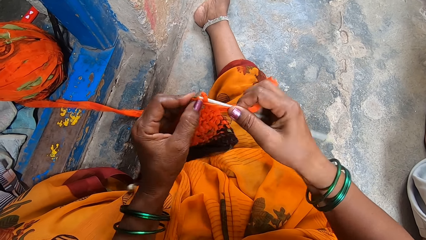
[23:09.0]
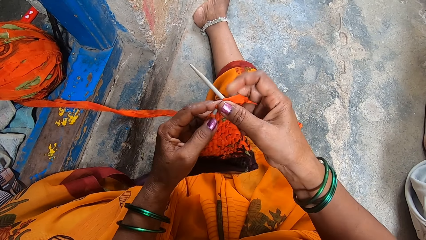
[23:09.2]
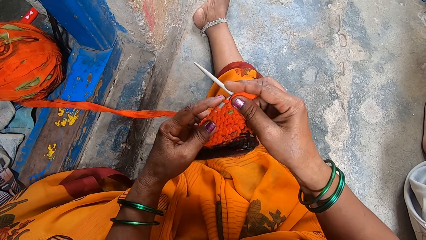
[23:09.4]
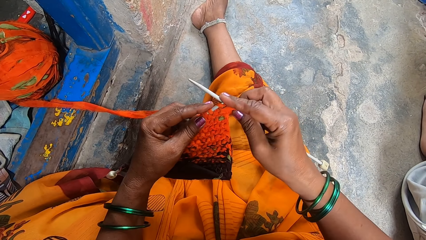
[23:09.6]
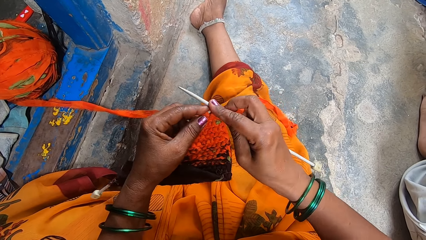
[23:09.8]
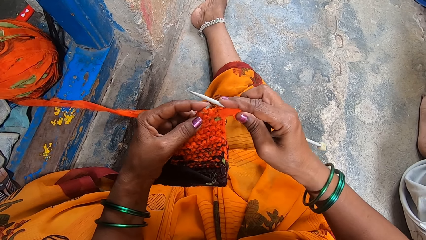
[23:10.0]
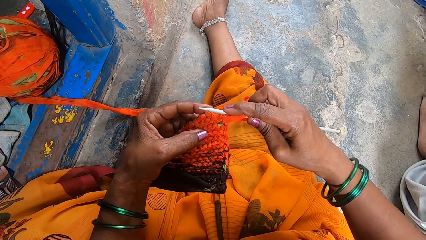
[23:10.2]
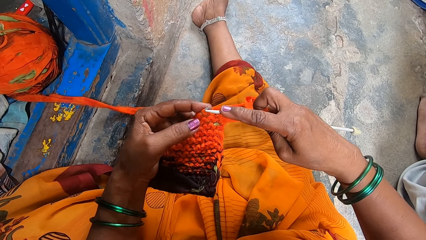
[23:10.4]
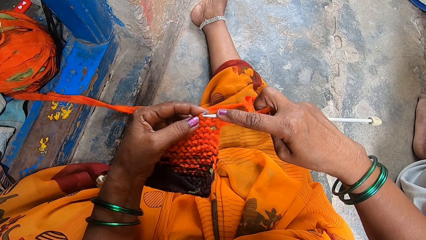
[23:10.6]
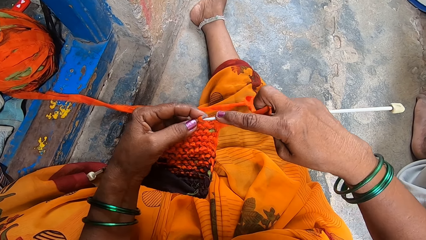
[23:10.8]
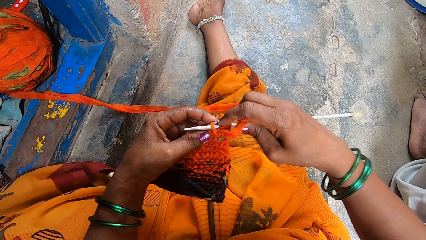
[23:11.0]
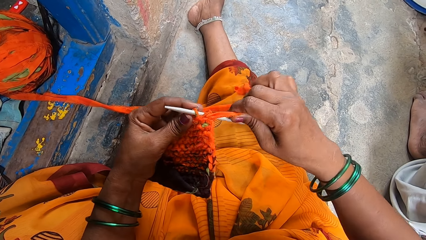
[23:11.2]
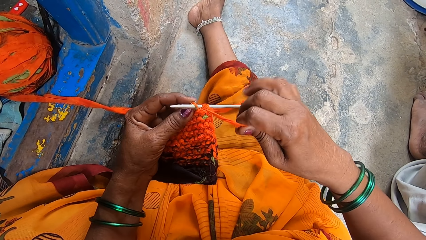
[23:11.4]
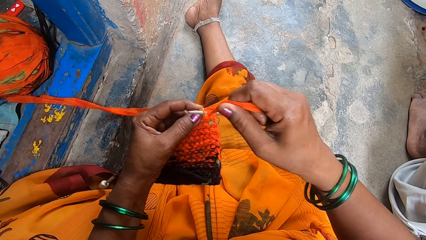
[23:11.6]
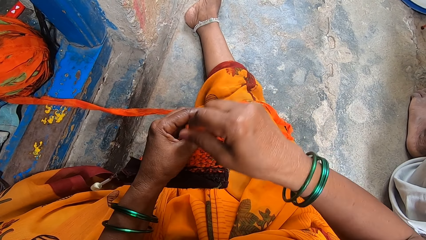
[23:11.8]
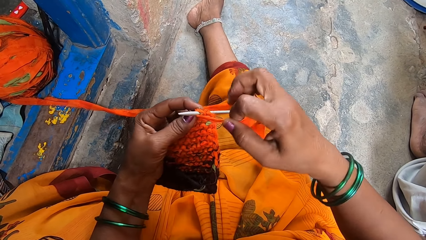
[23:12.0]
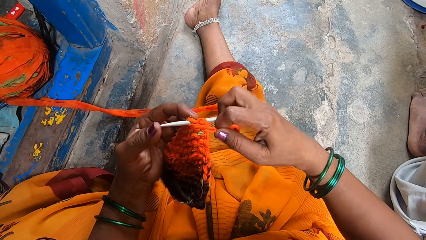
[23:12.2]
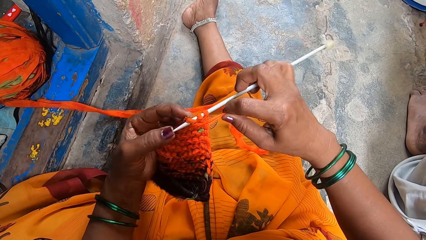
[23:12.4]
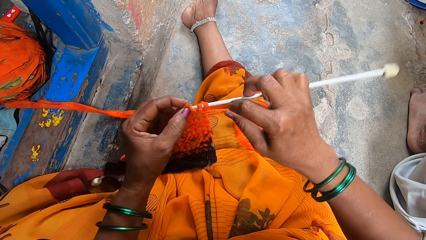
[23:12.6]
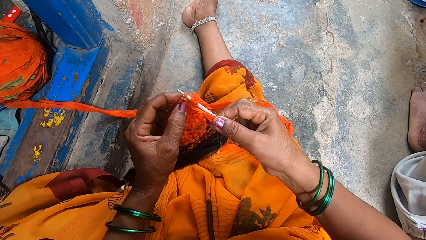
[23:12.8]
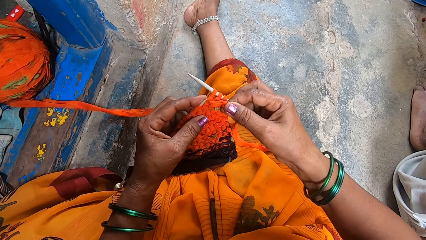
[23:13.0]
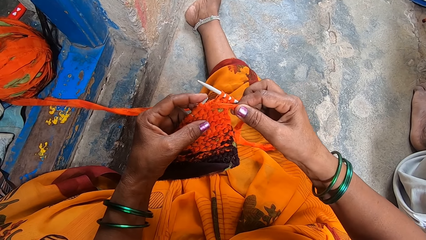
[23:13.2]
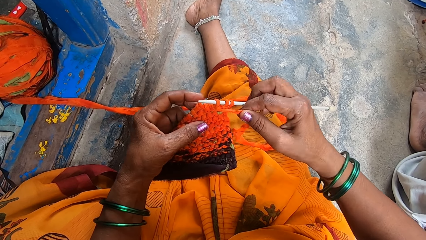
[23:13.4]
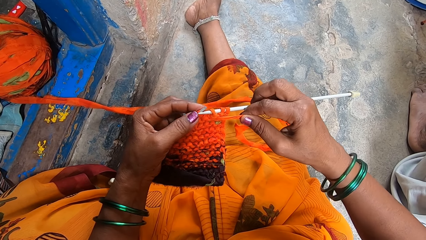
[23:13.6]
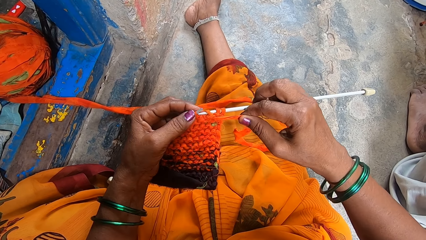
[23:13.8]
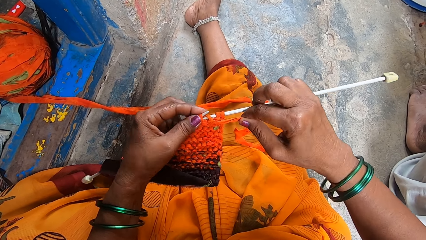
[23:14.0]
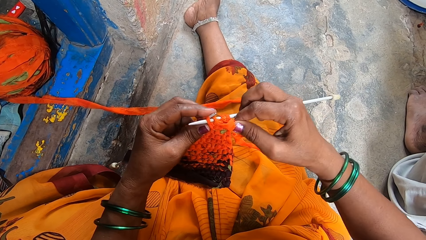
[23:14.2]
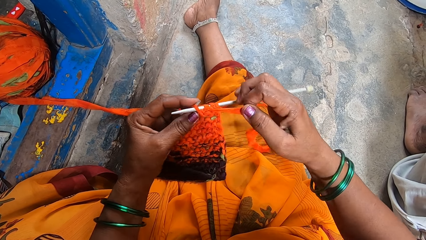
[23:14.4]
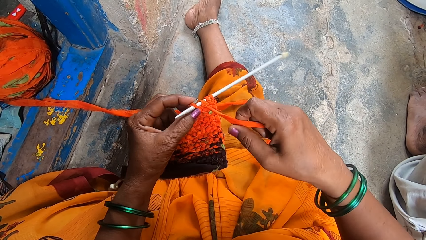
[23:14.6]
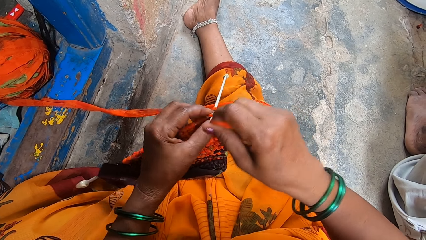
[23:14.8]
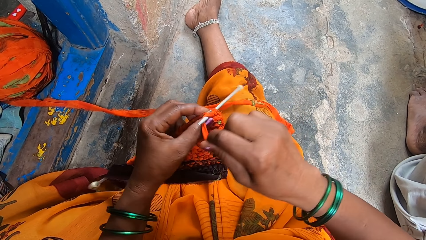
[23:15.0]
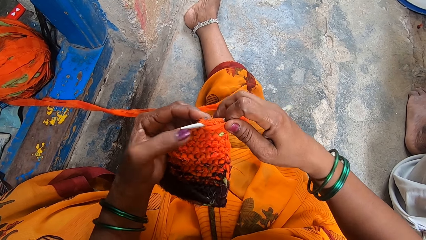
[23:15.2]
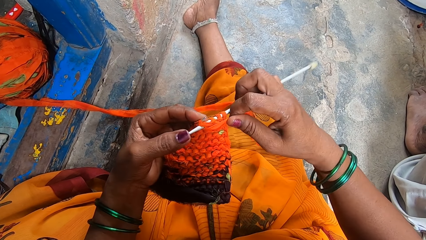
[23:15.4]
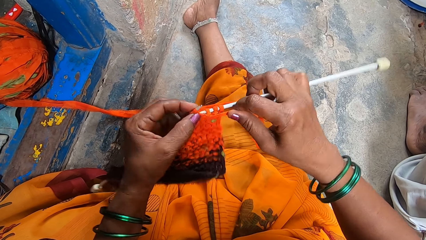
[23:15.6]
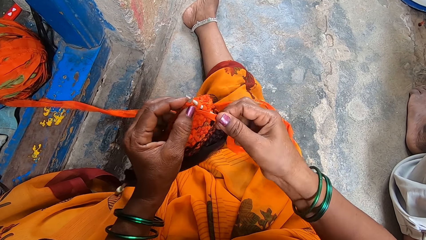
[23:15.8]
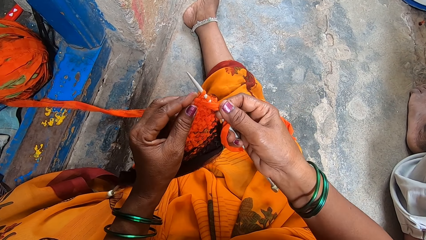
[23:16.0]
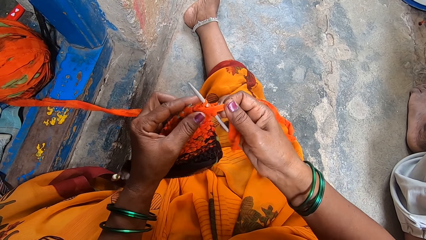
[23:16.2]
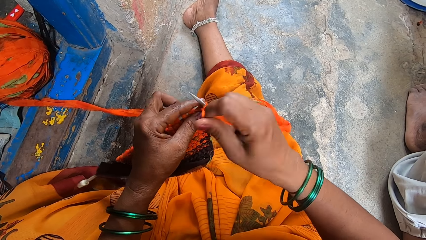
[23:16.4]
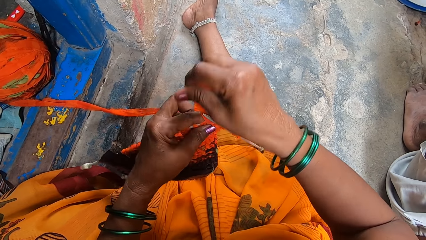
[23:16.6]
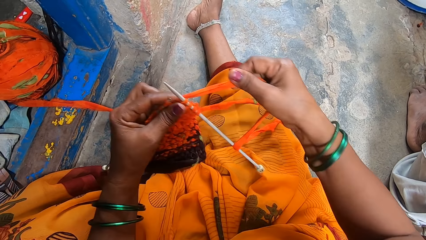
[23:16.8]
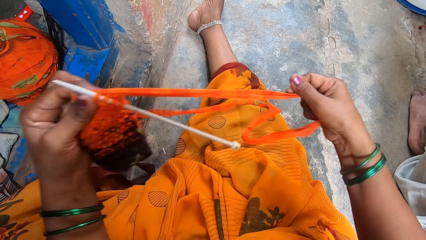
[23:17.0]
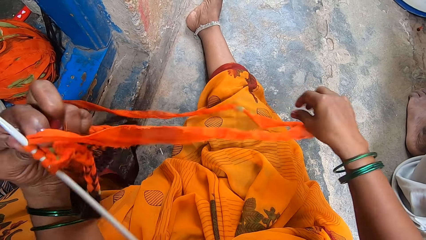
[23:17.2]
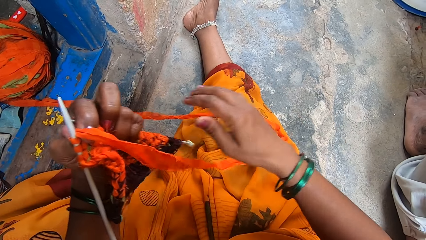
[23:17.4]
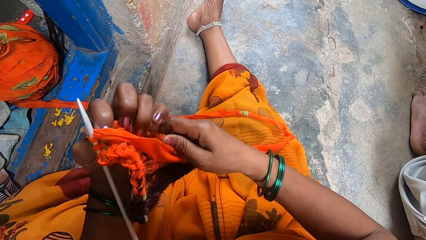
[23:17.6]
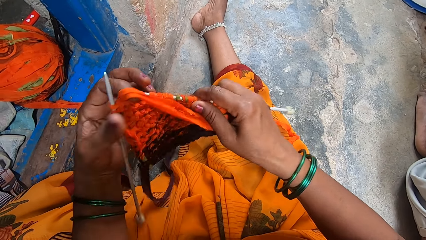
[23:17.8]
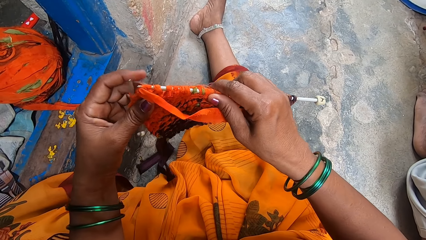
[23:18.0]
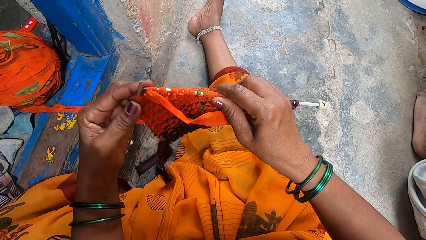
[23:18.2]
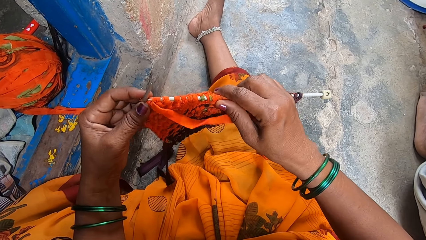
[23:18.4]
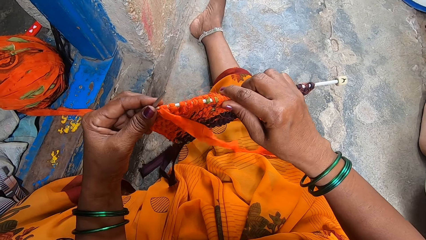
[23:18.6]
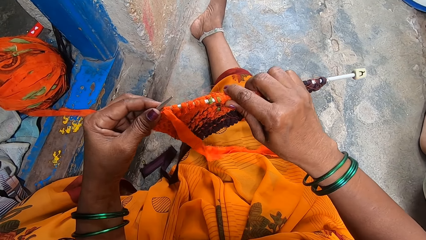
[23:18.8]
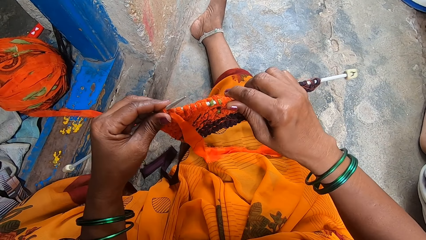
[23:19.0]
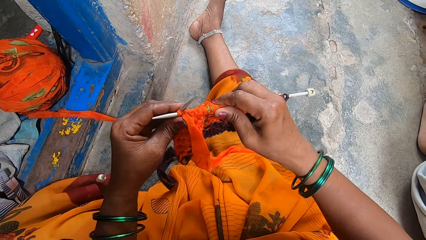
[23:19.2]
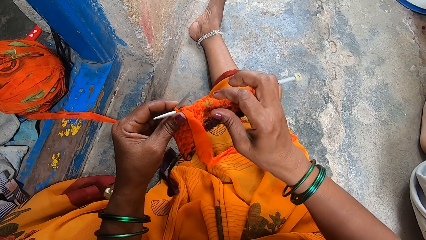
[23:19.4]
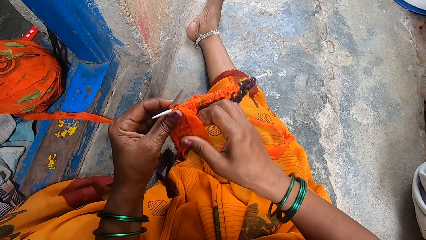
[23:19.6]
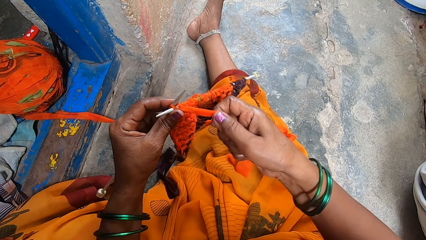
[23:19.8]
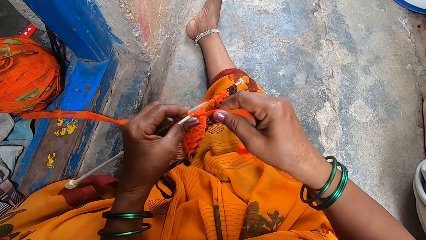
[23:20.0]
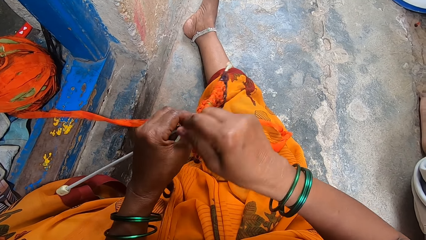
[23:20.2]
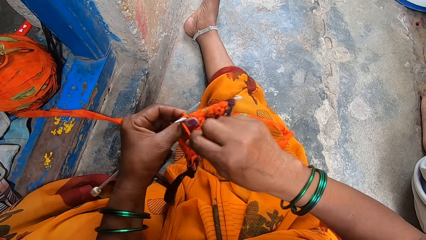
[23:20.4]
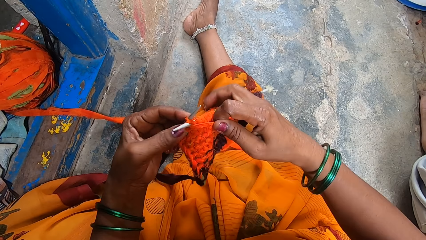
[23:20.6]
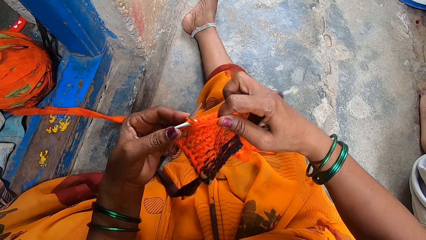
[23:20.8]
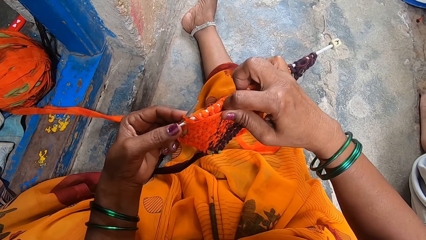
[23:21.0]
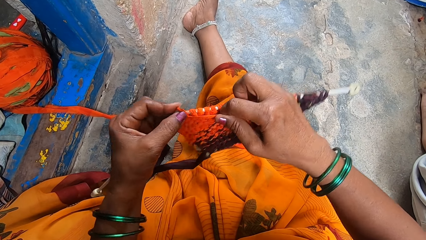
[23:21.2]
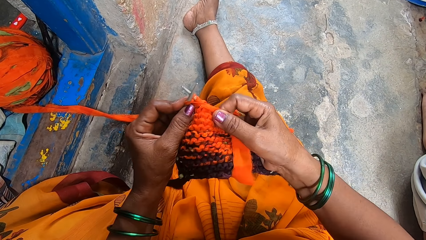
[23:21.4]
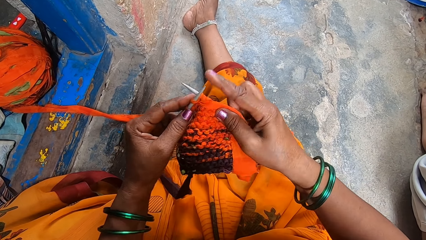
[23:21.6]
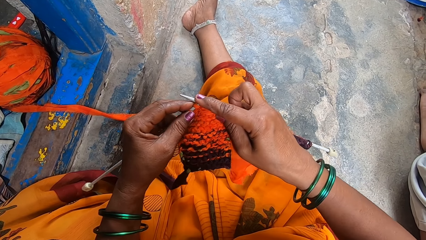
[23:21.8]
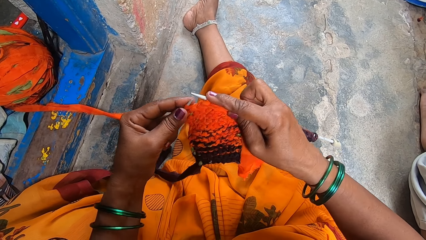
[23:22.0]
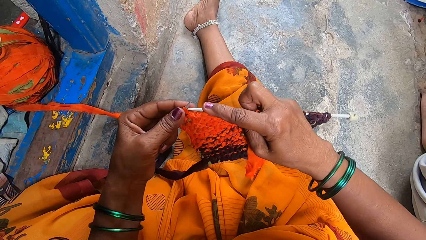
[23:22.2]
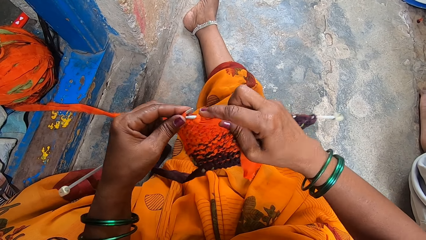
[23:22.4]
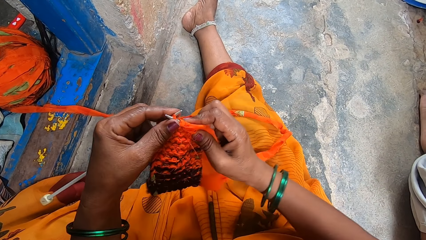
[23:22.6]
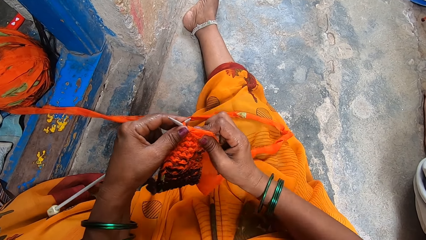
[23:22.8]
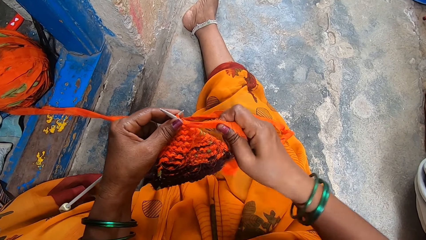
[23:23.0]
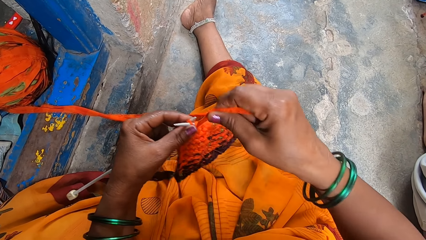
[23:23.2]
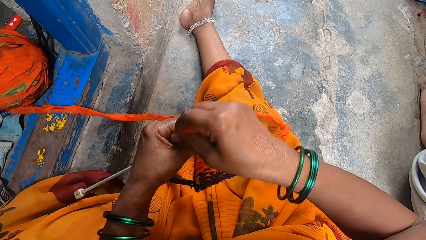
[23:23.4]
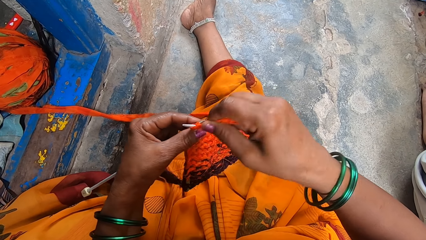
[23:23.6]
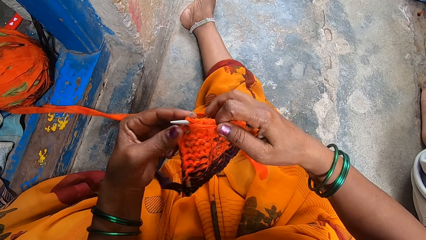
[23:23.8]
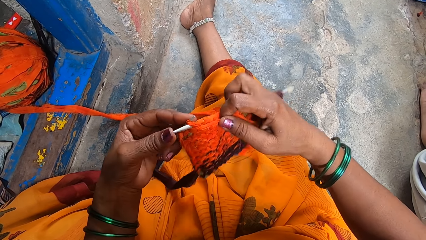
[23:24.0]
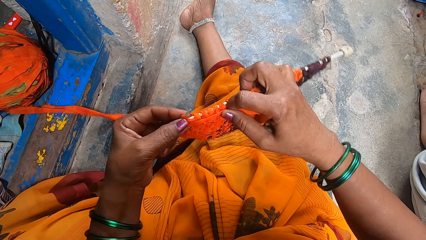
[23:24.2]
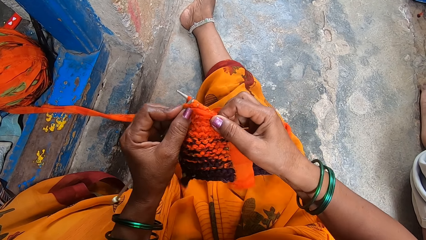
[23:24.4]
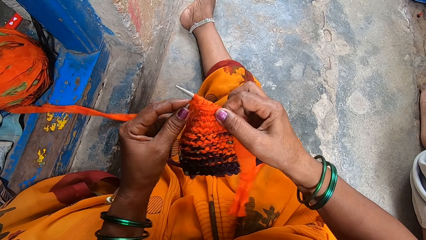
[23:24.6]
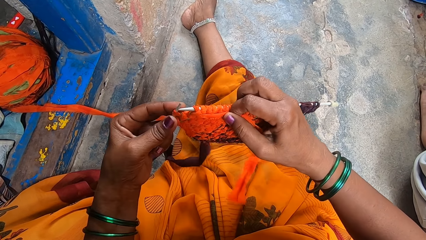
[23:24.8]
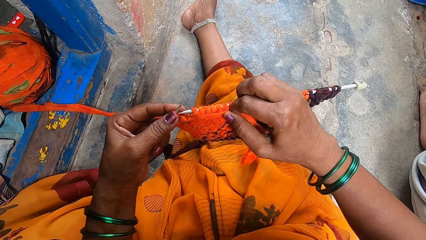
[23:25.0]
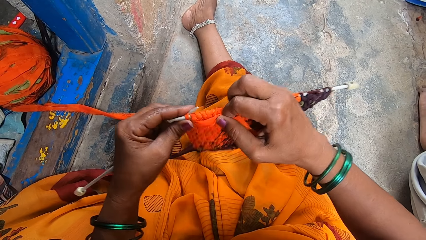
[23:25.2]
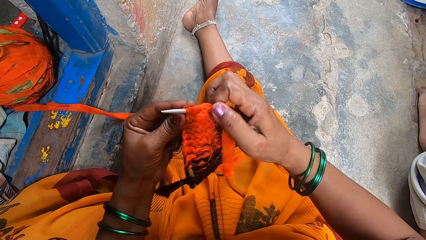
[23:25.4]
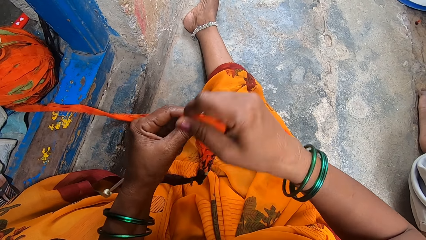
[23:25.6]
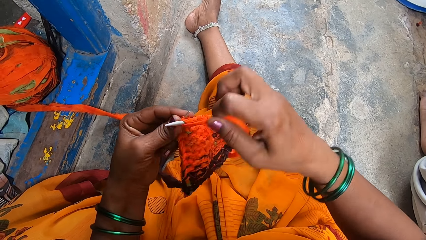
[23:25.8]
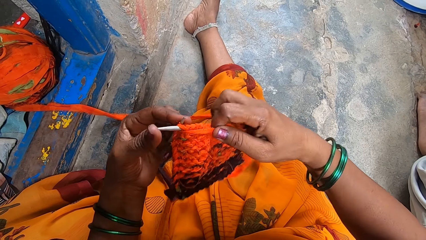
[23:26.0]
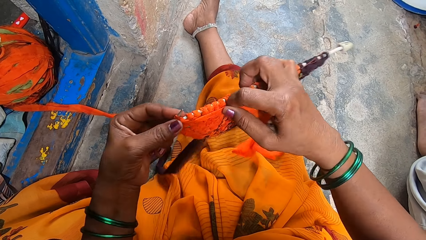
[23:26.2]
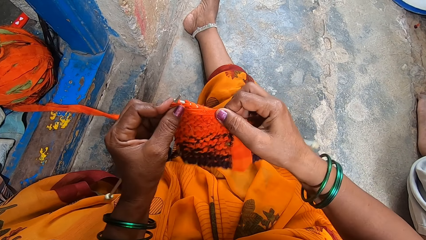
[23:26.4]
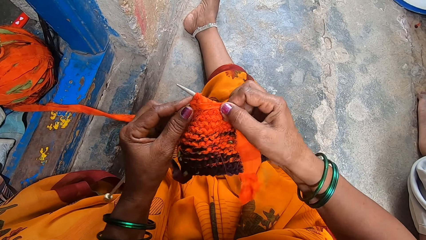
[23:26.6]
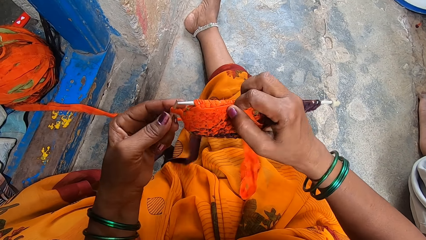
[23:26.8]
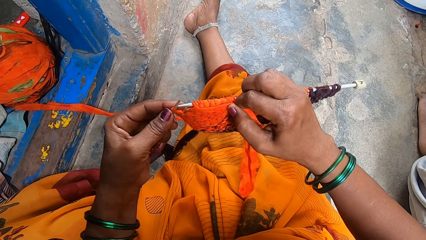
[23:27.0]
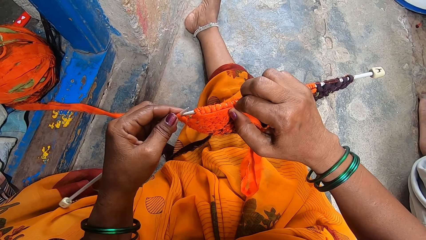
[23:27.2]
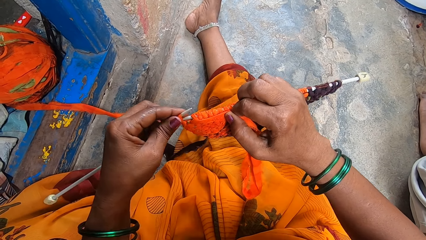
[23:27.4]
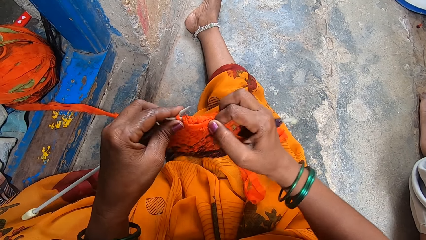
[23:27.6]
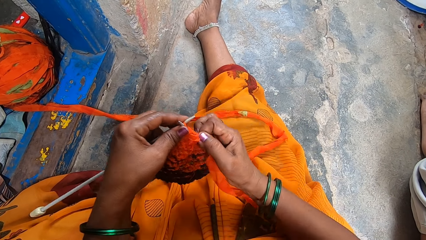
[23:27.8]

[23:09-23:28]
The camera wearer turns the fabric. They knit the fabric.
